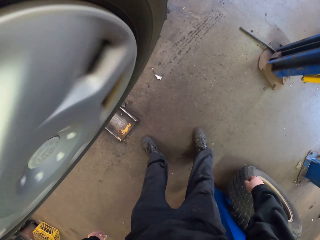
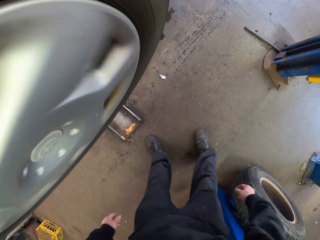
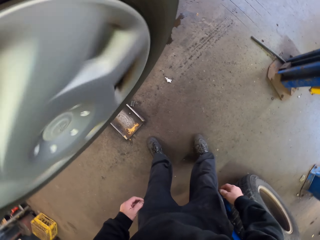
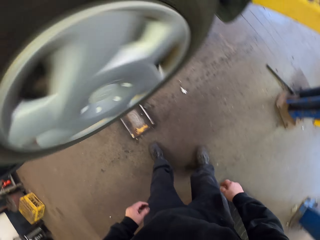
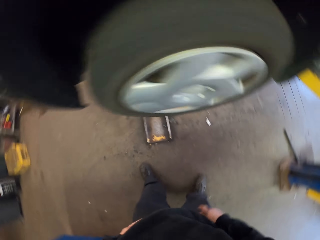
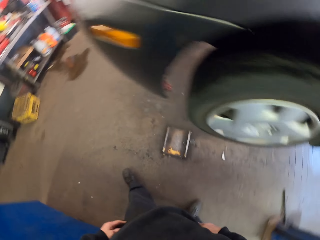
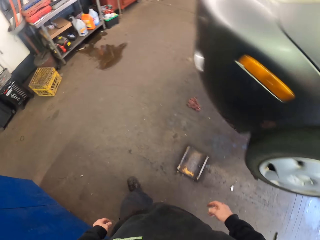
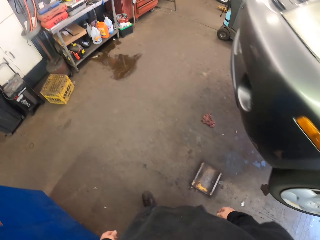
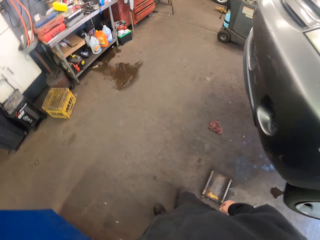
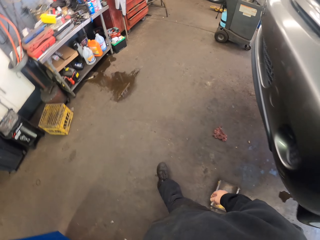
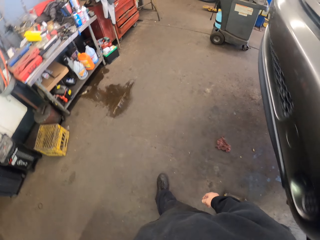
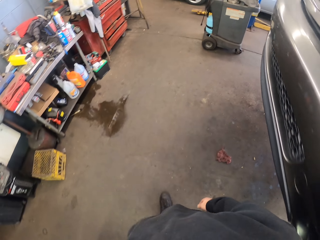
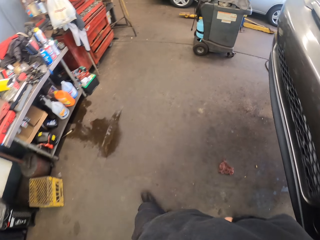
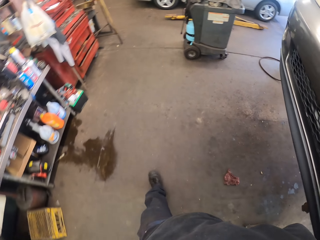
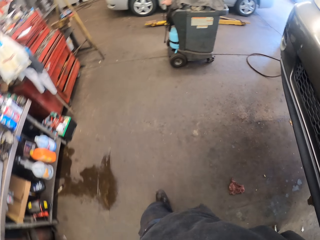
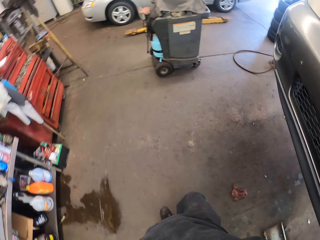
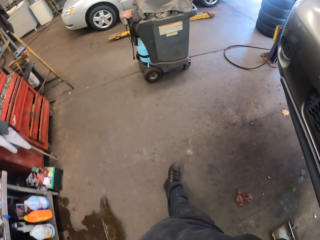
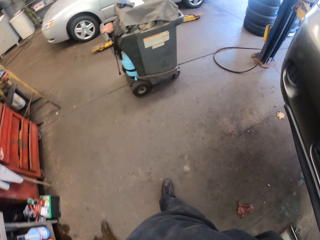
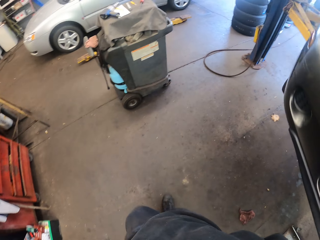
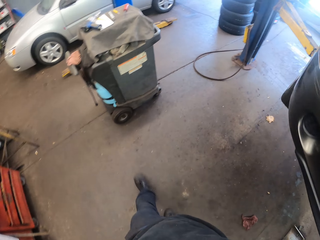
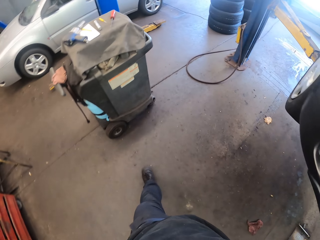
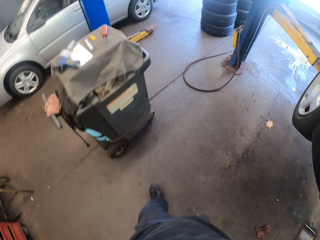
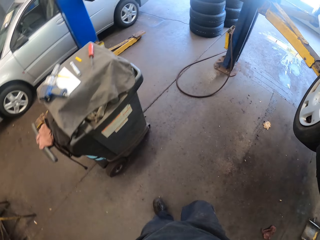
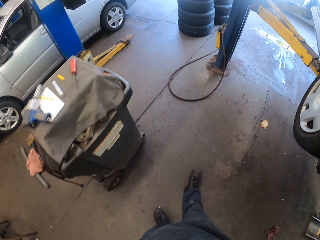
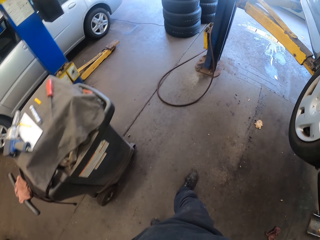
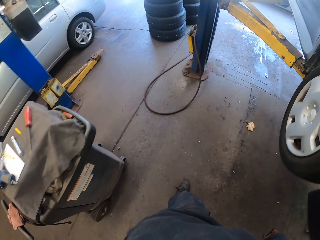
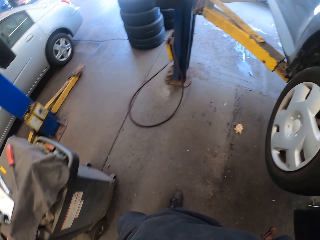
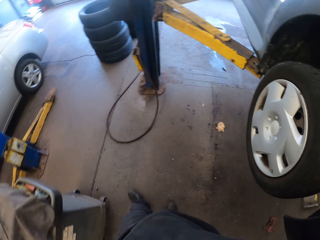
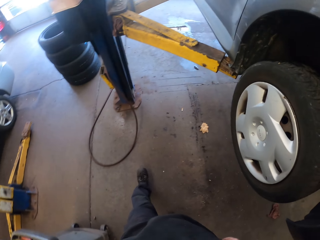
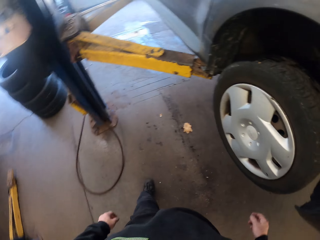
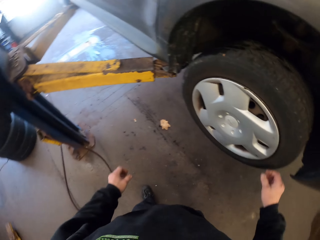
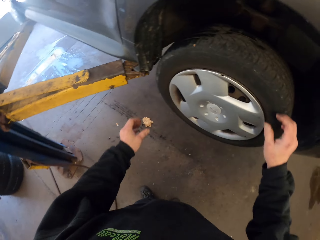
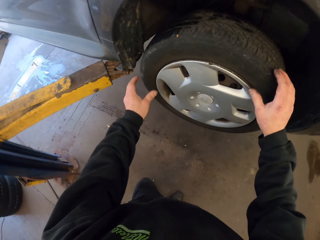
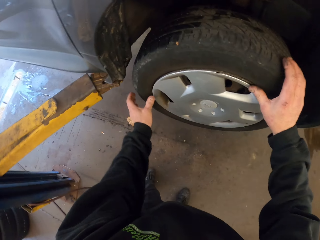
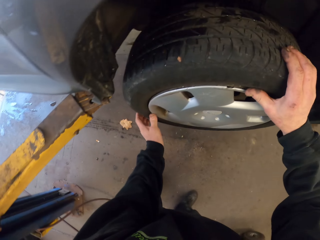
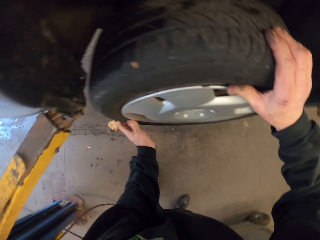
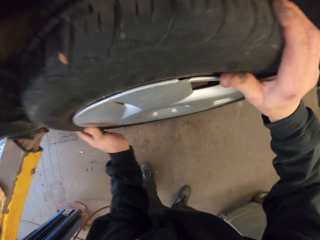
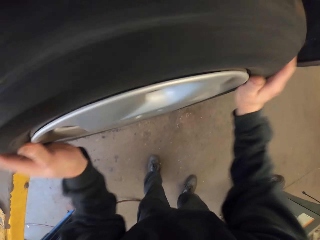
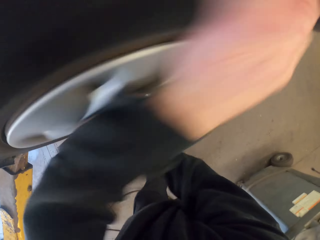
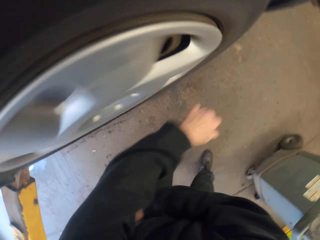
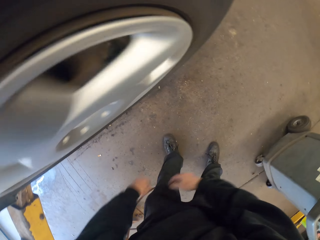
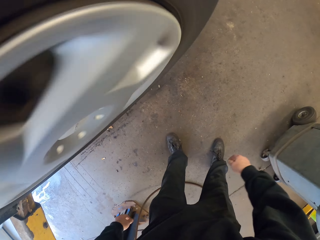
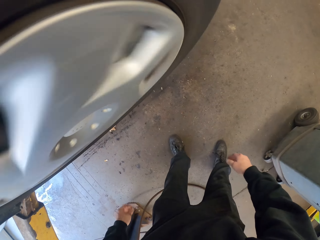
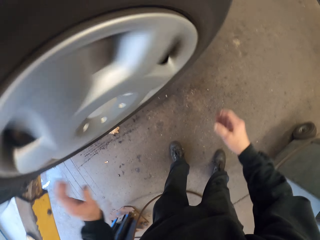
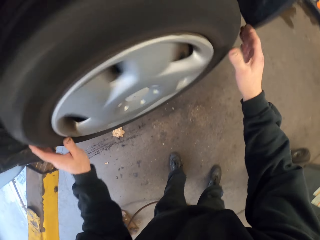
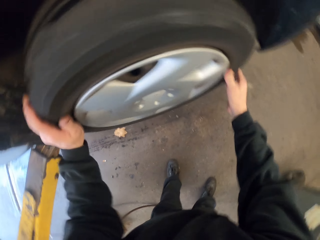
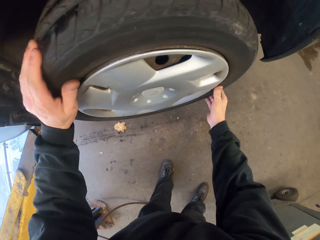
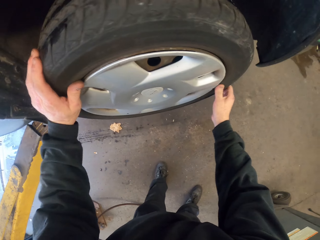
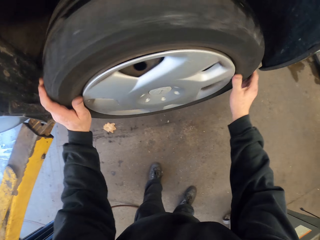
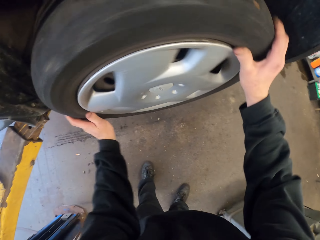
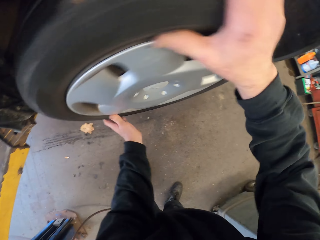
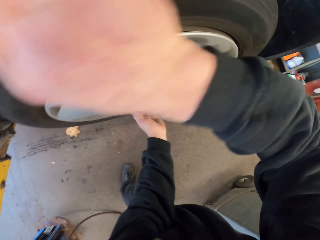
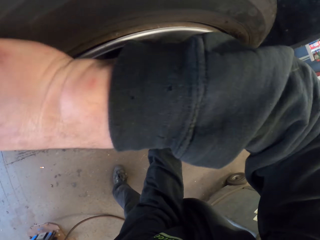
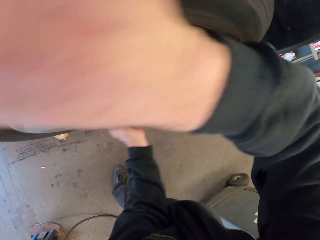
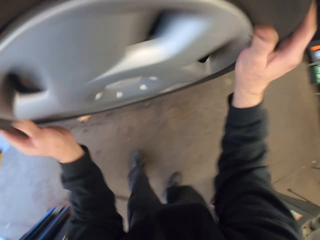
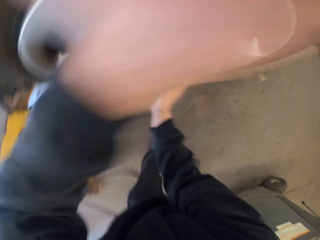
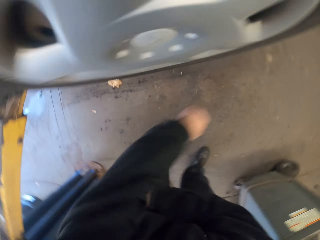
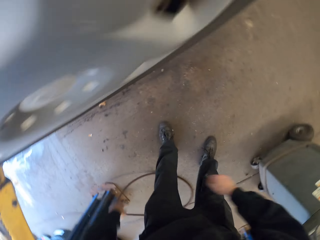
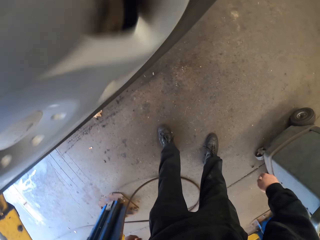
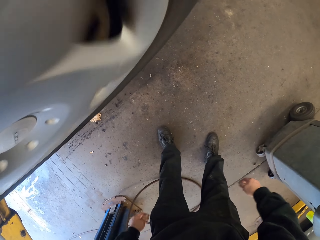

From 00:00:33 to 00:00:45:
The camera wearer walks in the garage. They rotate the car wheel.

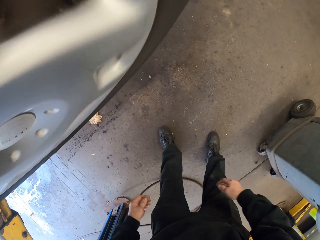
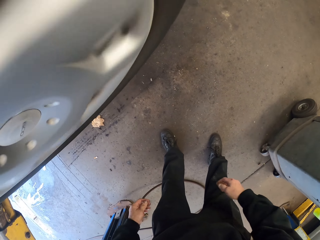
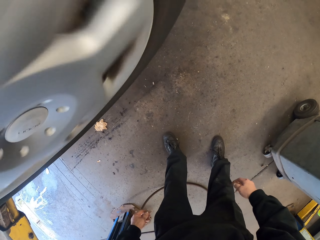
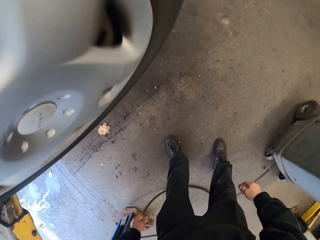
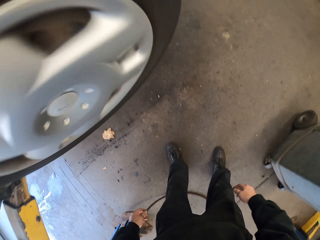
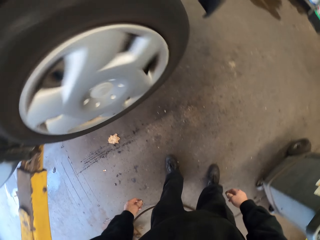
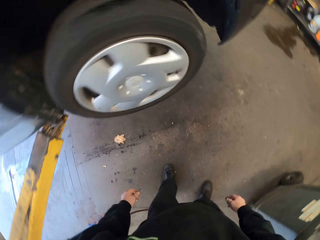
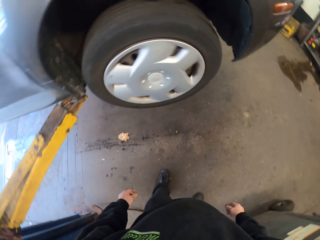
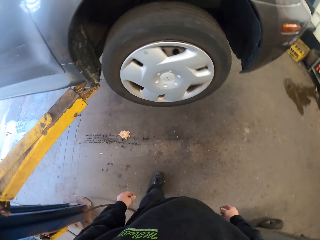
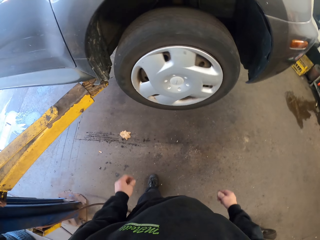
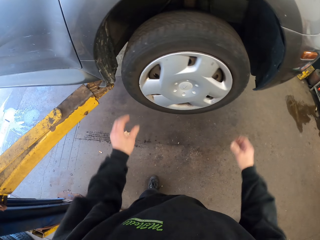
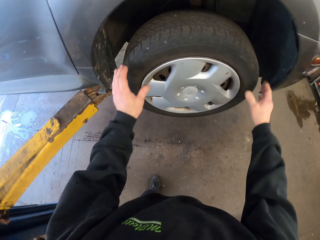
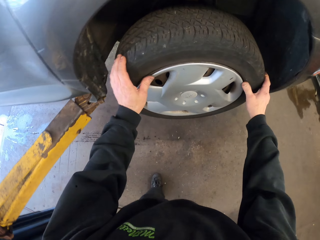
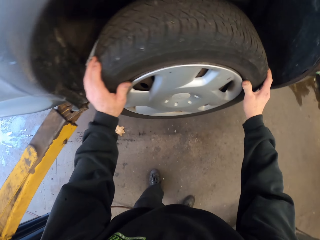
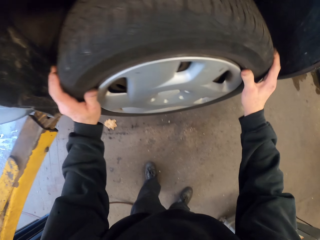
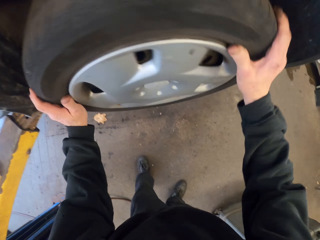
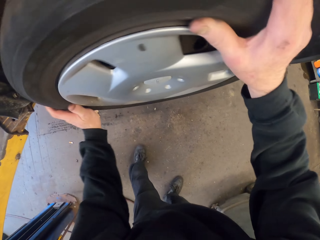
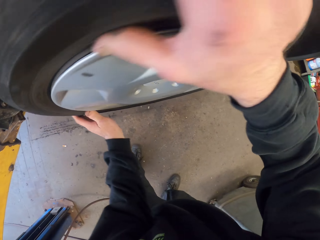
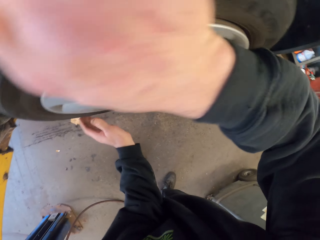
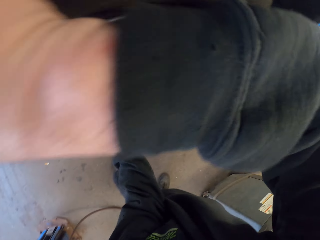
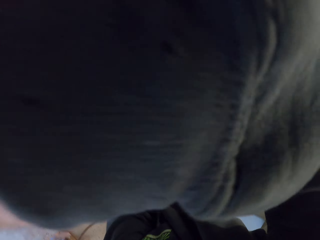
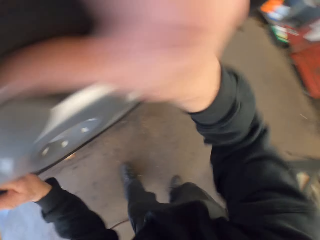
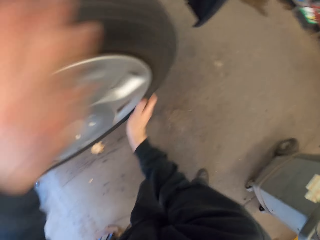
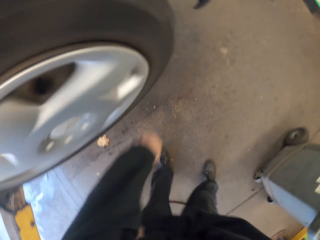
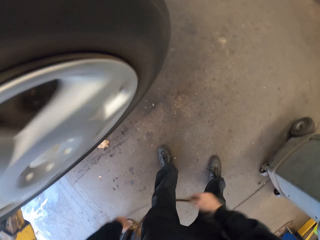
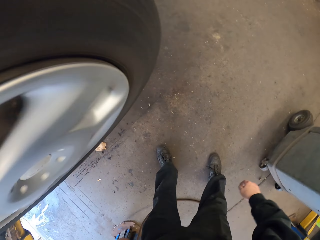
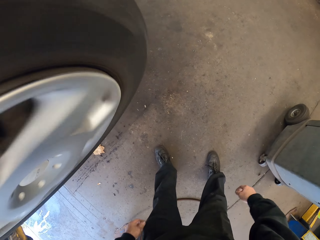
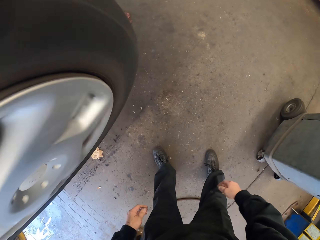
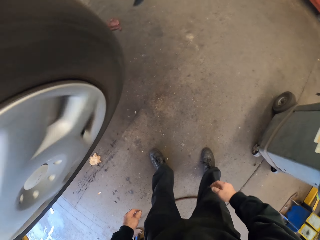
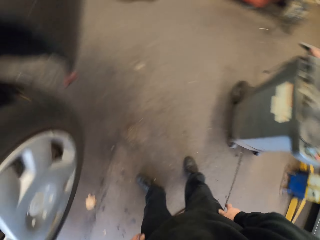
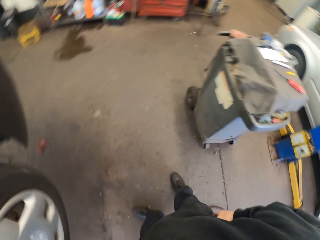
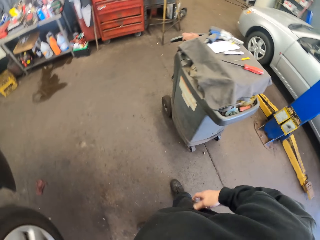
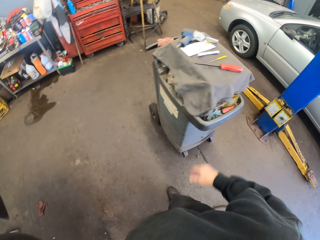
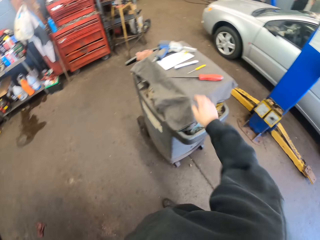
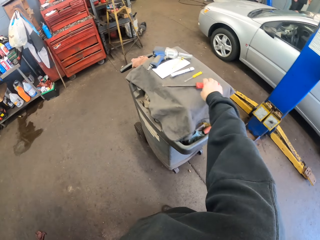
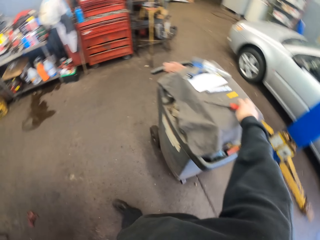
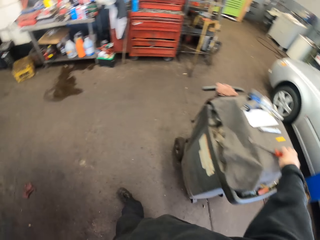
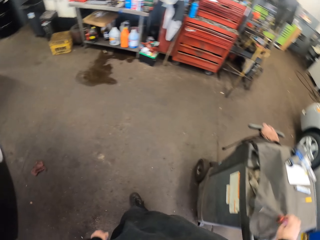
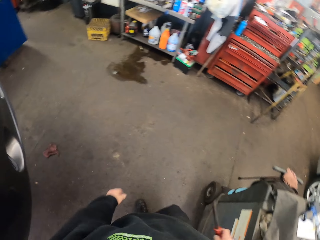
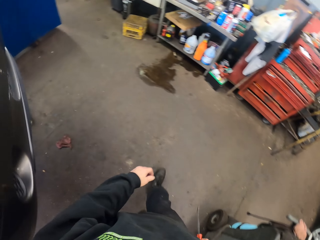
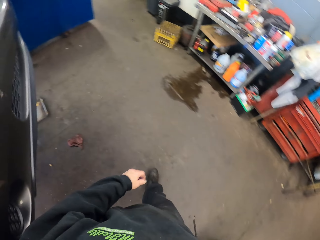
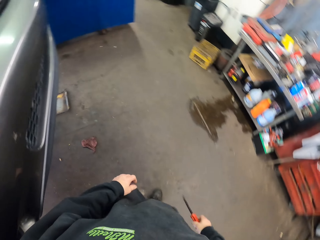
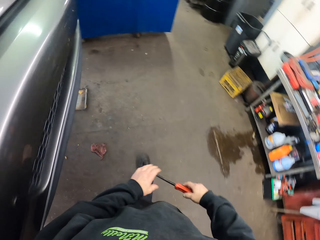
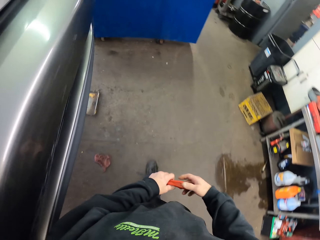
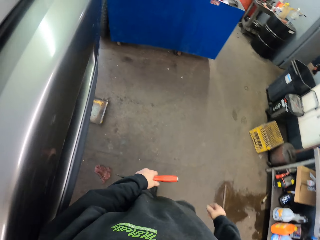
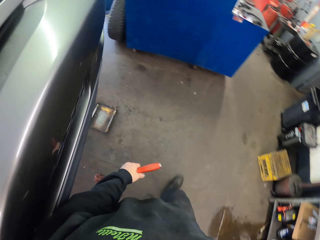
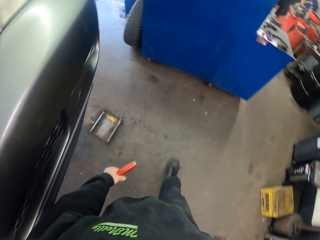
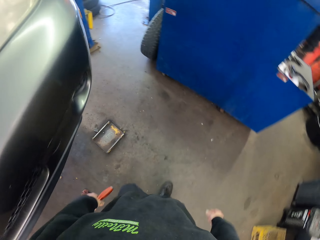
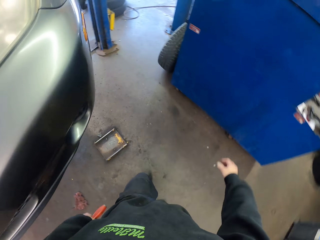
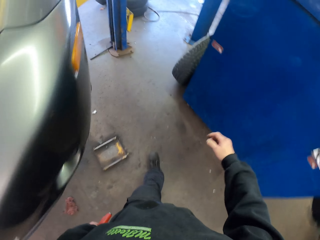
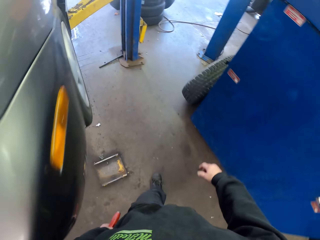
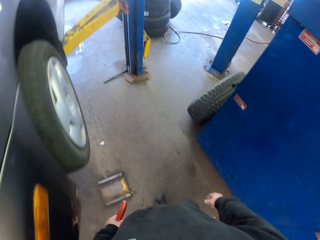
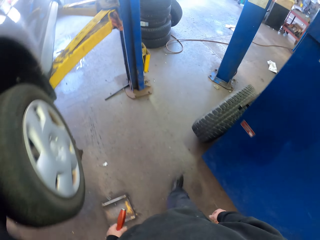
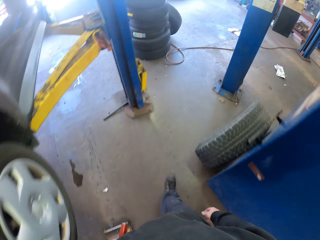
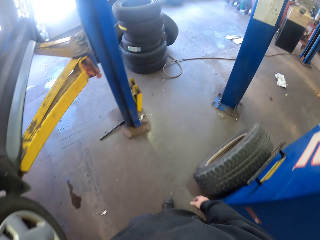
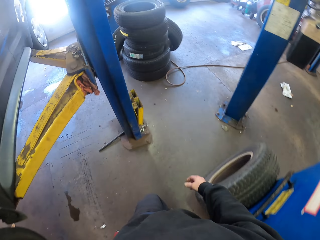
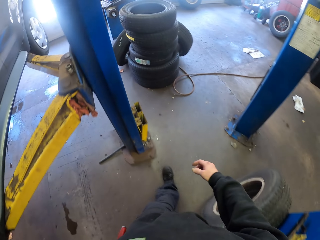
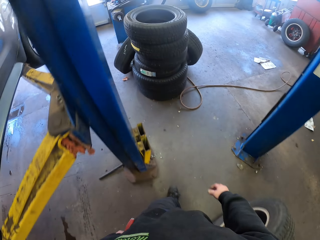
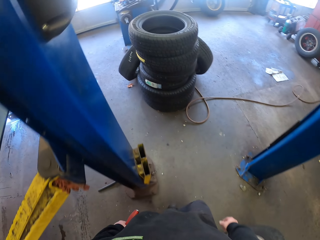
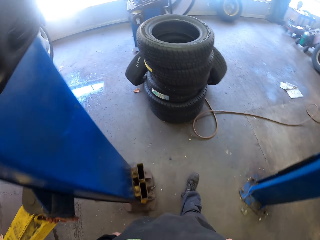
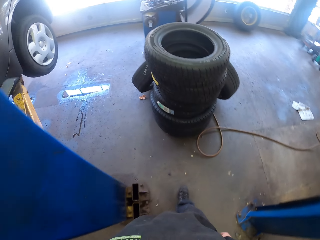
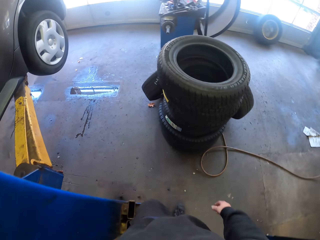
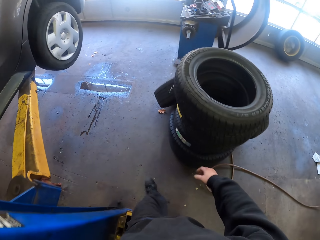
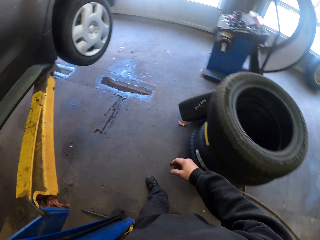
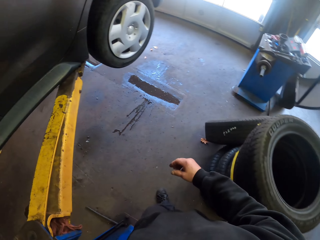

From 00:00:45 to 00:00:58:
The camera wearer picks up a screwdriver. They pass the screwdriver to the left hand. They walk in the garage.
